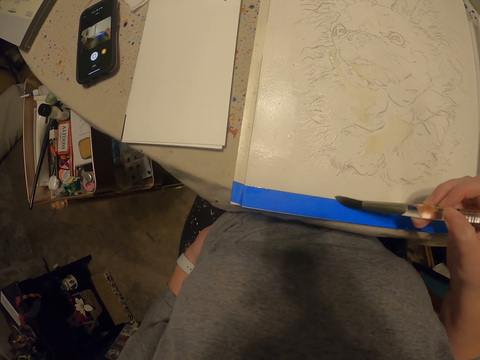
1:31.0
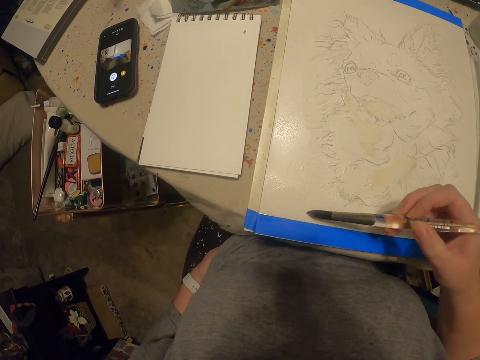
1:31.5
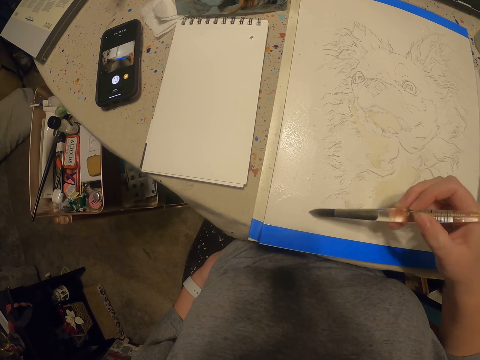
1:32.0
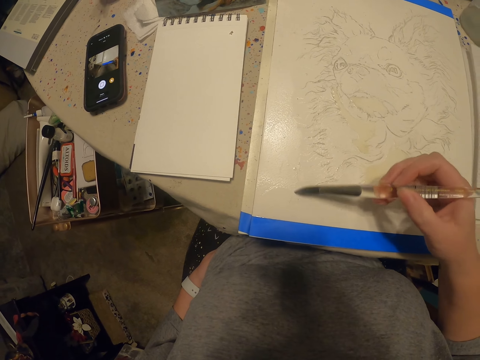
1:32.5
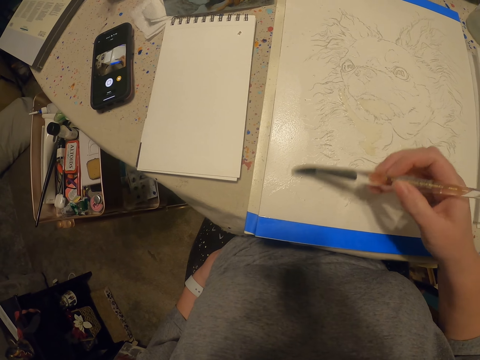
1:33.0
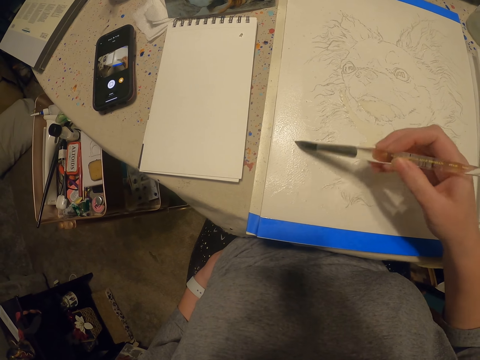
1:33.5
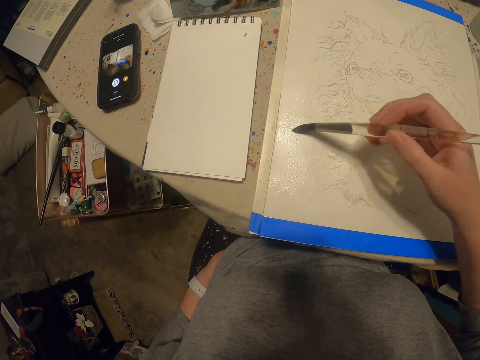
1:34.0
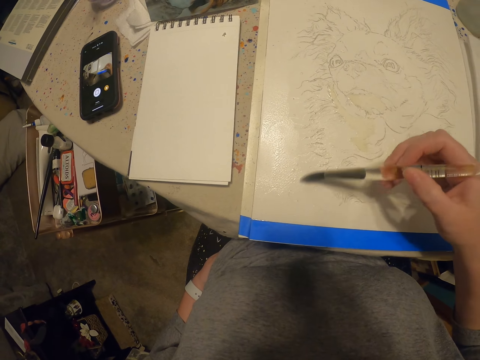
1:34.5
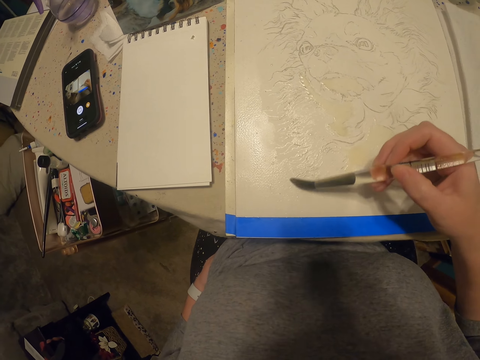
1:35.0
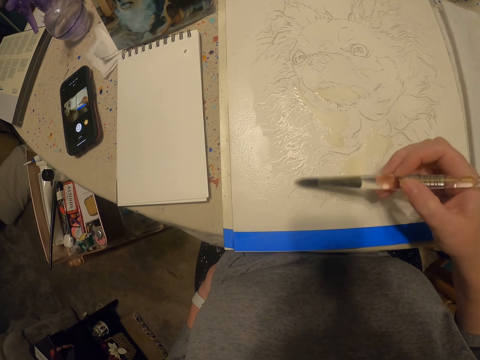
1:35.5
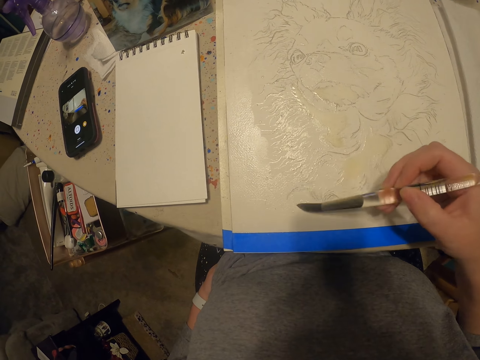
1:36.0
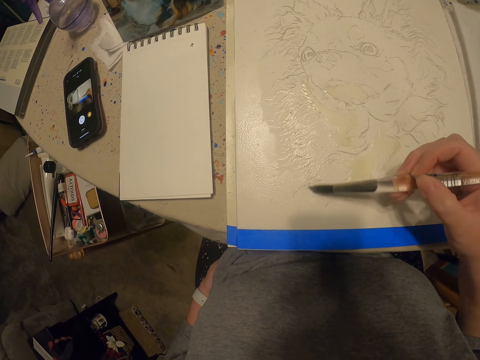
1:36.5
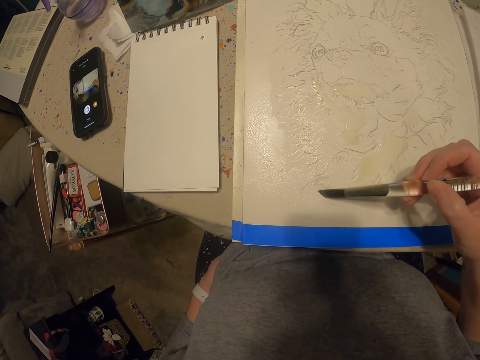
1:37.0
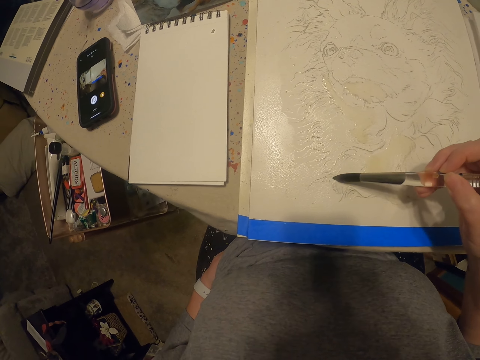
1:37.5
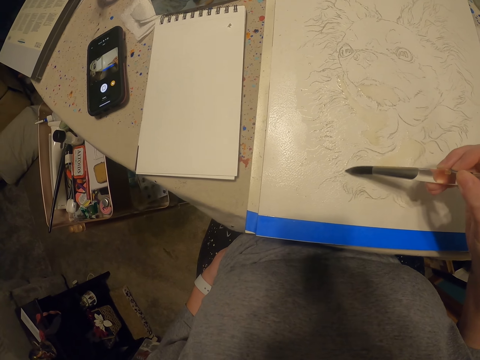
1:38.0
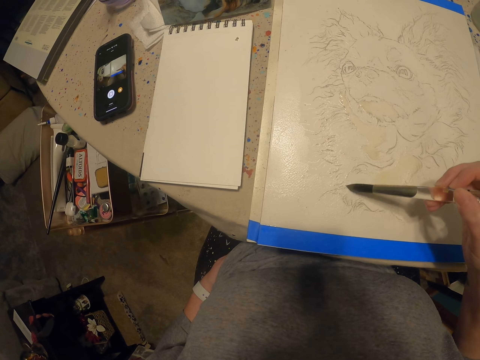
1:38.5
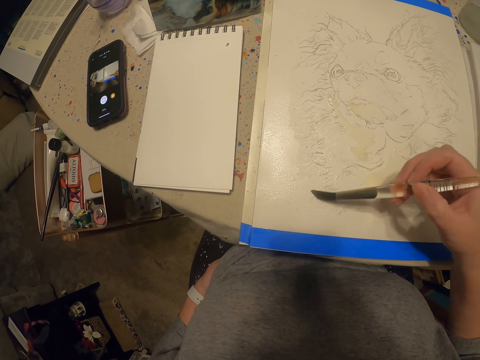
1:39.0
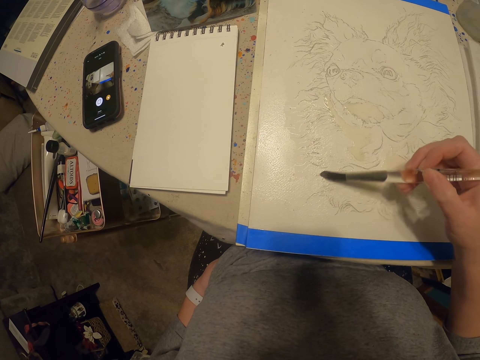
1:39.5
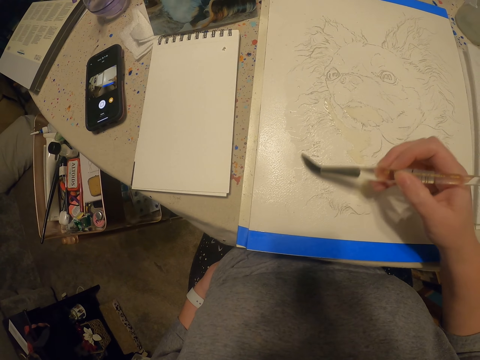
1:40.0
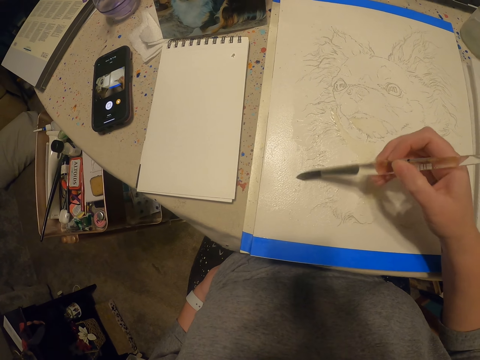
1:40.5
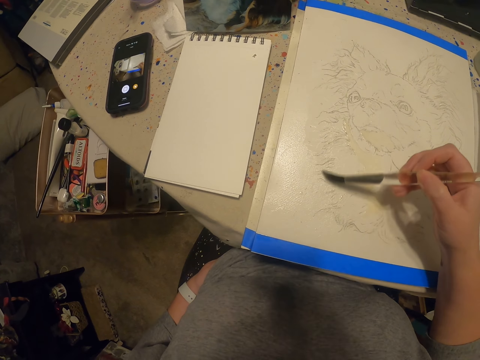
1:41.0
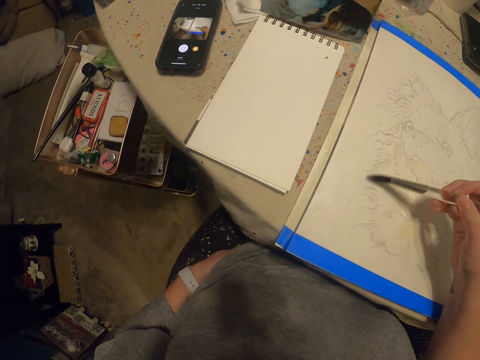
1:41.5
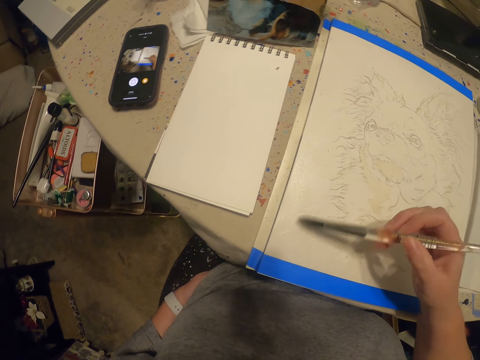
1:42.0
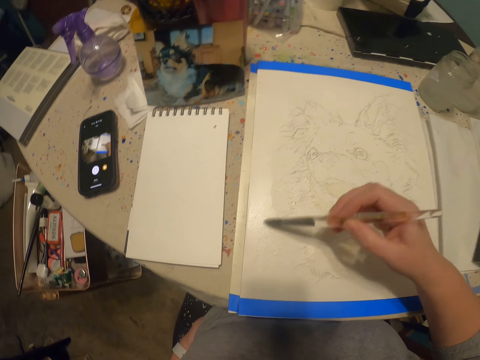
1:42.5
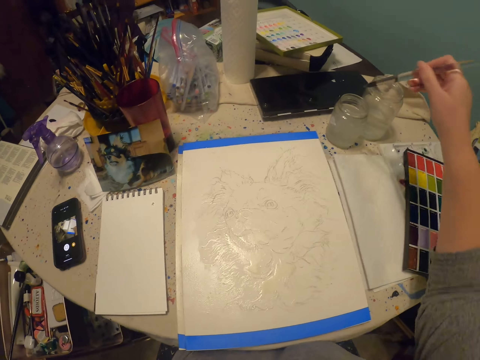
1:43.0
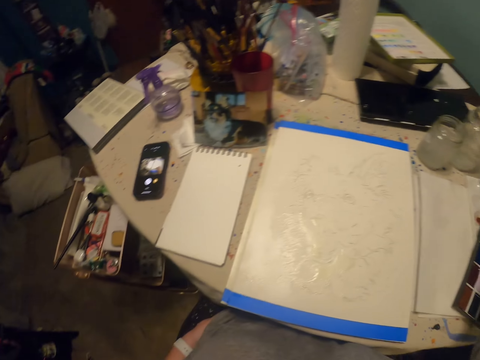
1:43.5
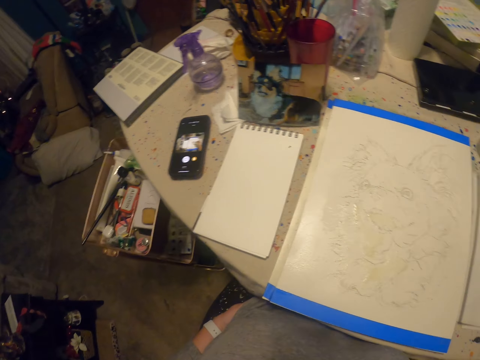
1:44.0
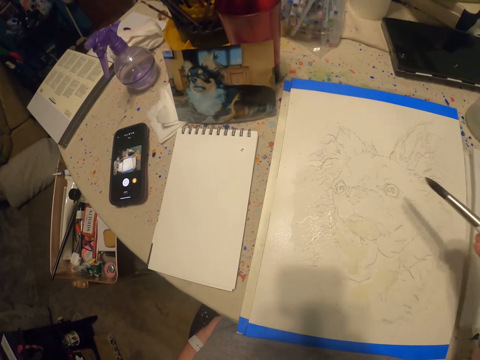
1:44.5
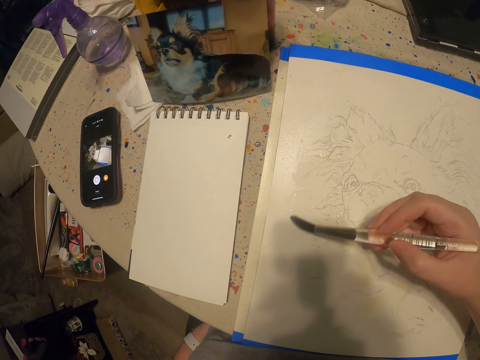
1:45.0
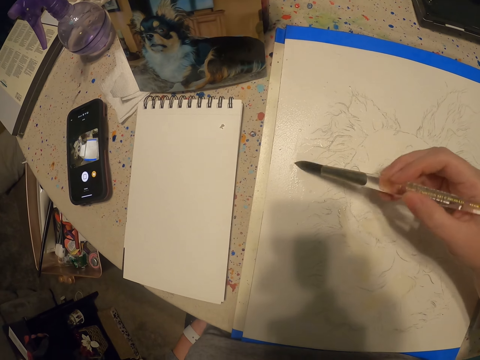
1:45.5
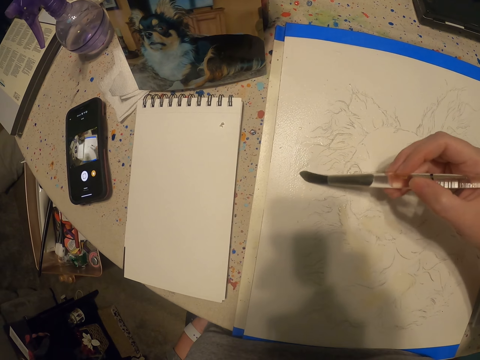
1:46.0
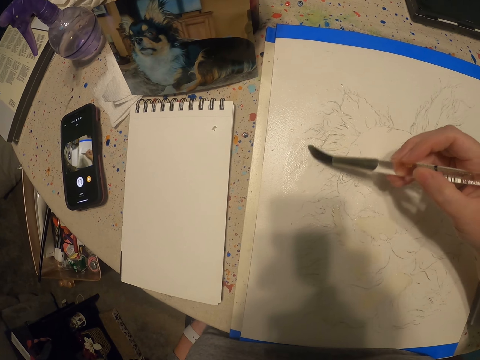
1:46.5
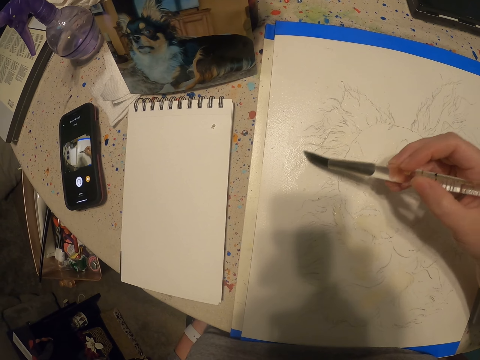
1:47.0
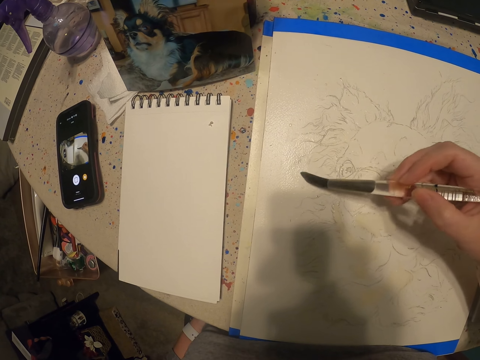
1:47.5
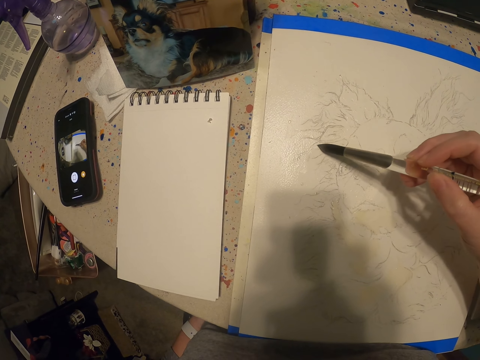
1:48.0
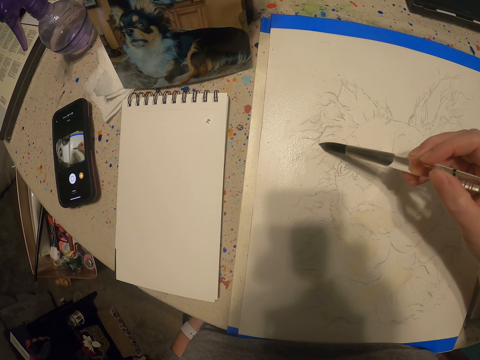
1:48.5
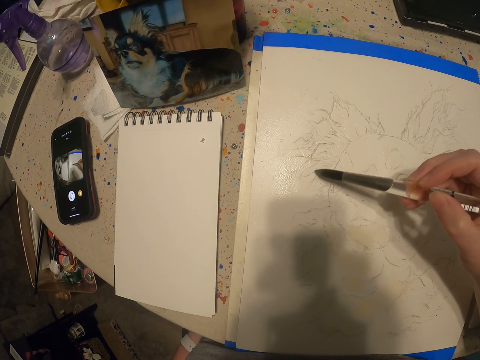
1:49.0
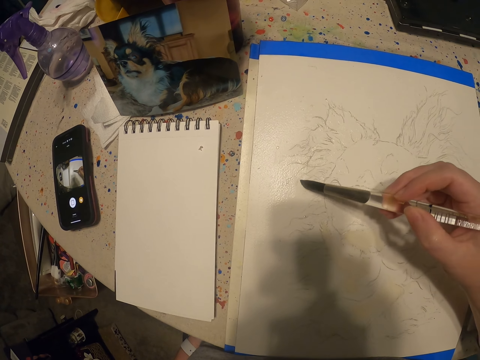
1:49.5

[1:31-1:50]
The camera wearer dips a painting brush into a jar of water. They wipe the tip of the brush on a paper. They paint on the paper.

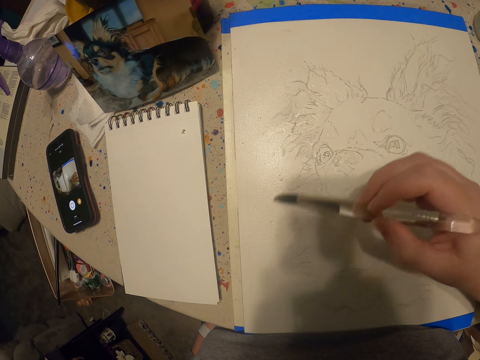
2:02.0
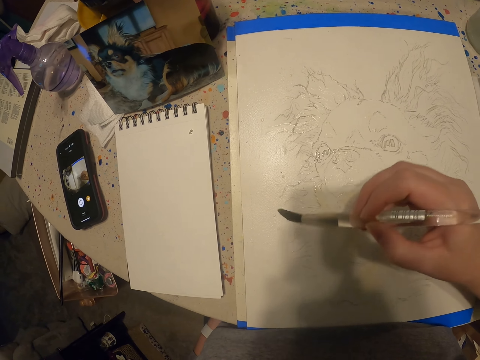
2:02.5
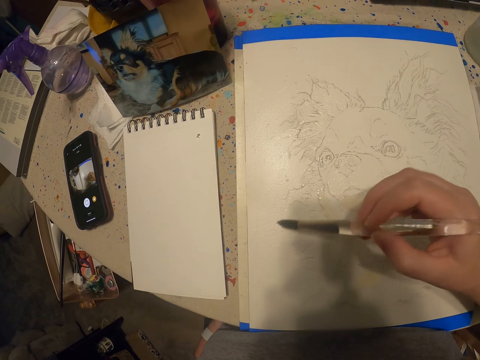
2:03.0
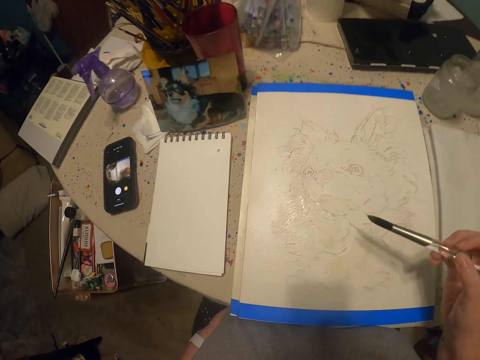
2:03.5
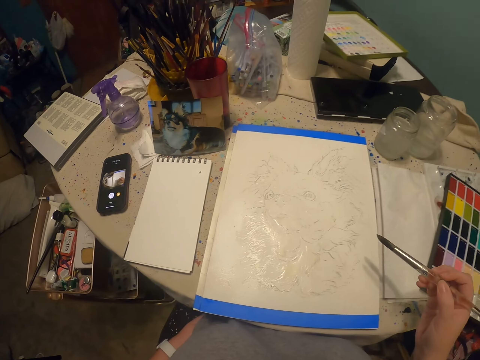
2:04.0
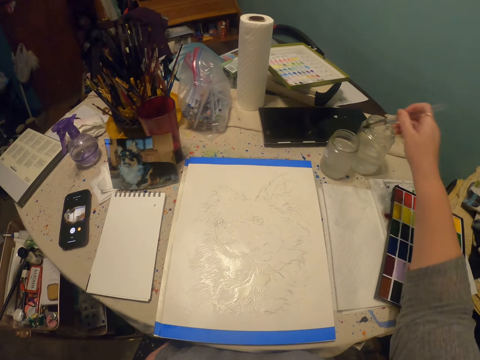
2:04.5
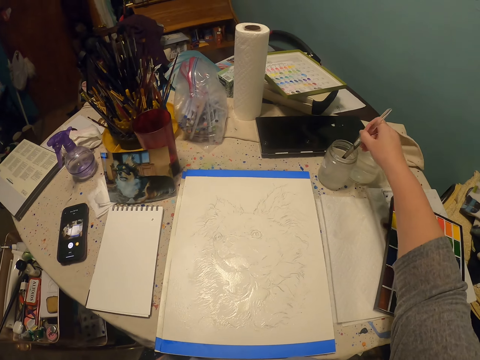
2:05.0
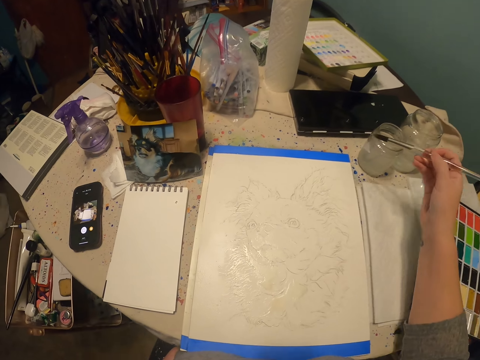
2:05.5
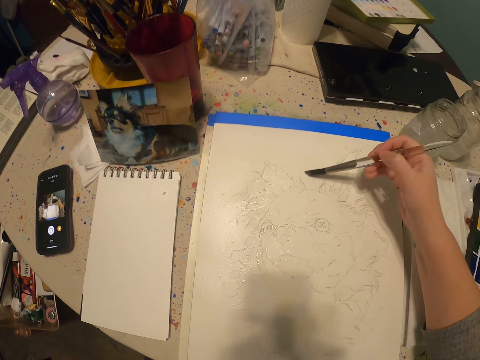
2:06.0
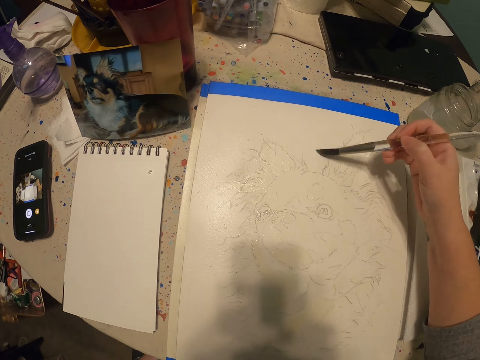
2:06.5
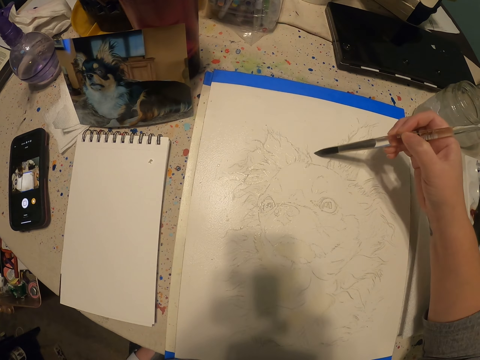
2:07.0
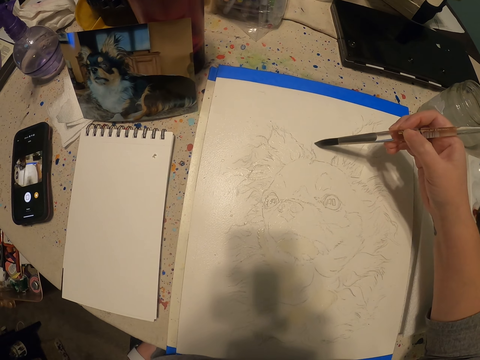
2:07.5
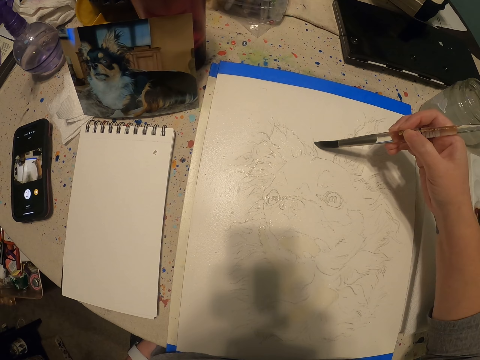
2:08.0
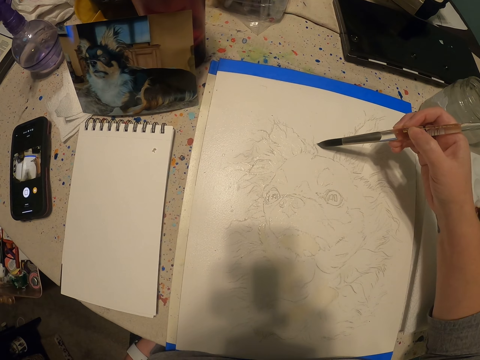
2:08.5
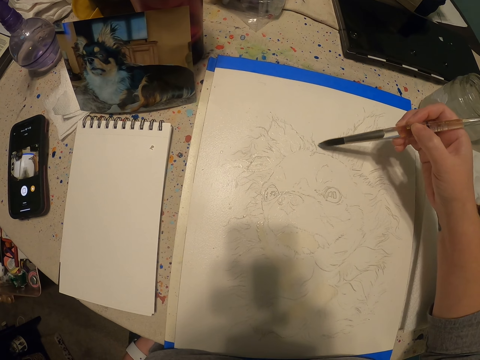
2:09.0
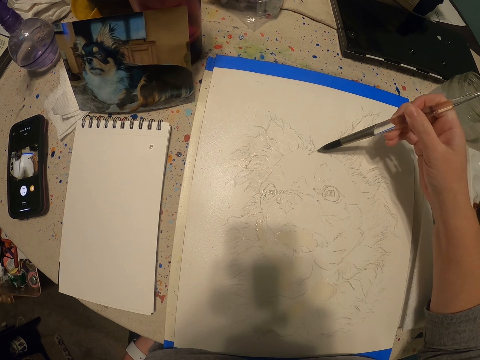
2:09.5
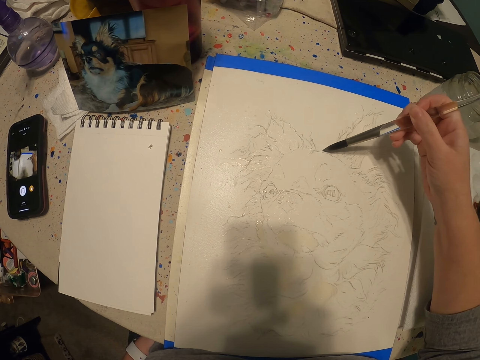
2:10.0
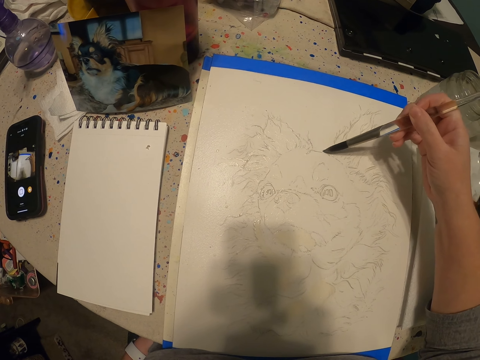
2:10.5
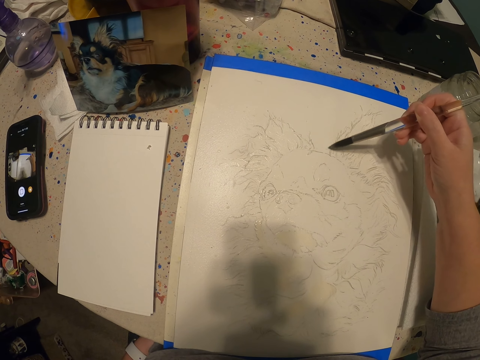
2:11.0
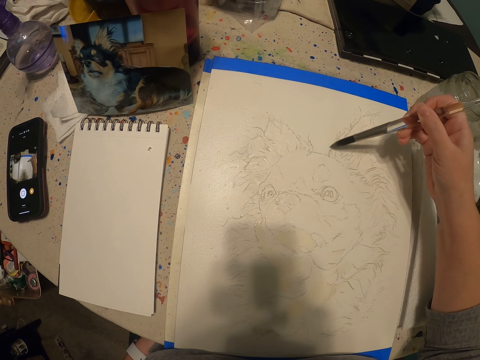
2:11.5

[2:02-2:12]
The camera wearer dips a painting brush into a jar of water. They paint on a paper.
